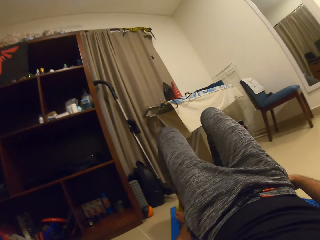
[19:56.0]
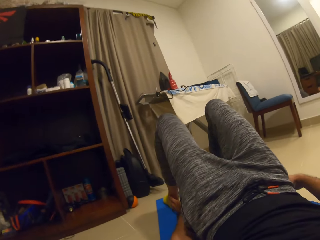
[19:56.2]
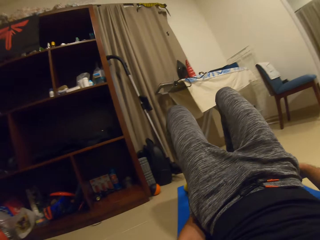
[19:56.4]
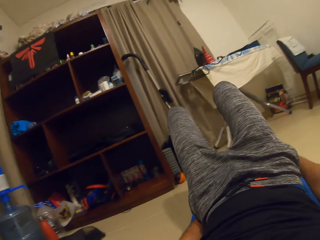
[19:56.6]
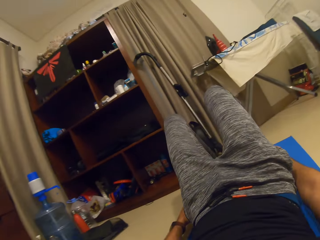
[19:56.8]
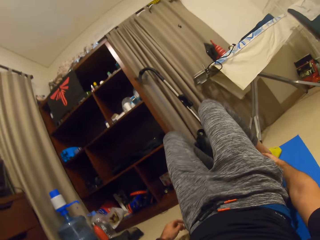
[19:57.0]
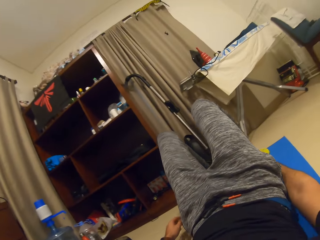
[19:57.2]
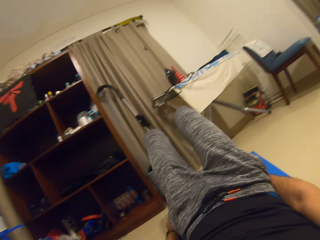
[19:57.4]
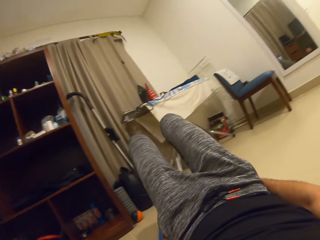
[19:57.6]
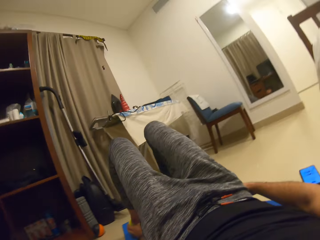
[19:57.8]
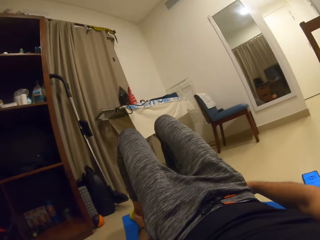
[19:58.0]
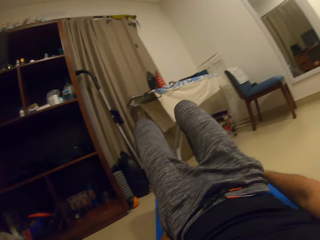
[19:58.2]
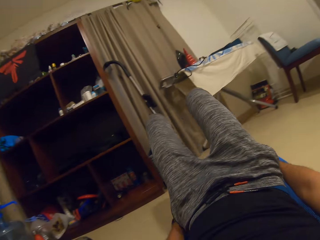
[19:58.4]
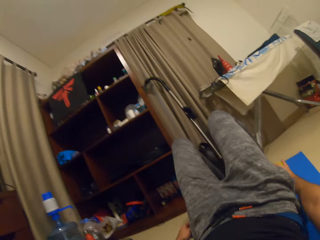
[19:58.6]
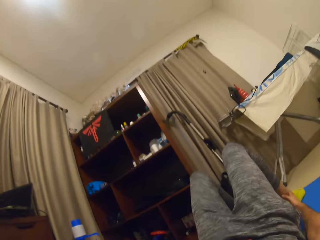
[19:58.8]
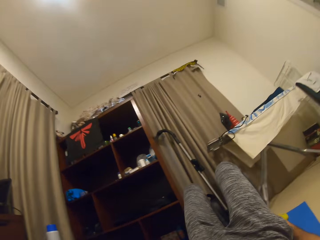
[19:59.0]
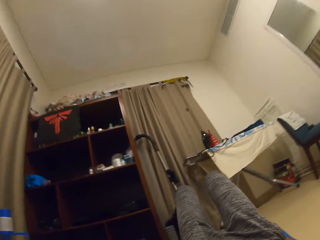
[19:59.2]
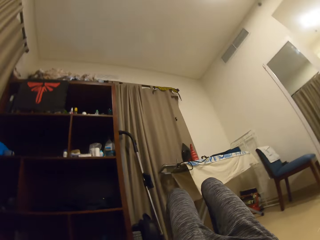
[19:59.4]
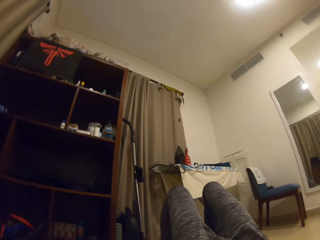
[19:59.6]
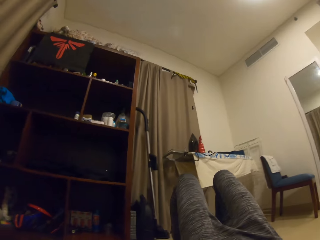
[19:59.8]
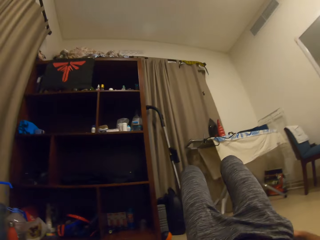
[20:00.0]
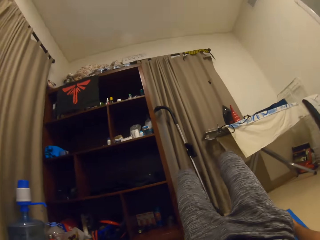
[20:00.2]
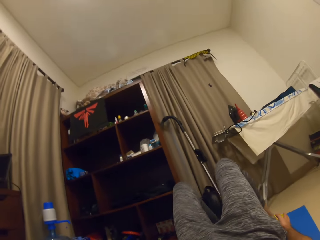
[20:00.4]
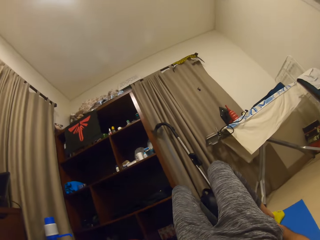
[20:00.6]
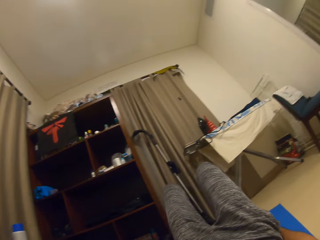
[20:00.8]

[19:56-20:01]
The camera wearer swings sideways.

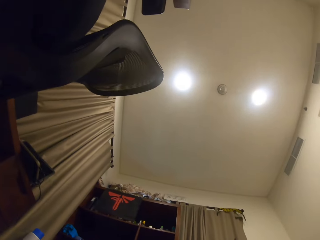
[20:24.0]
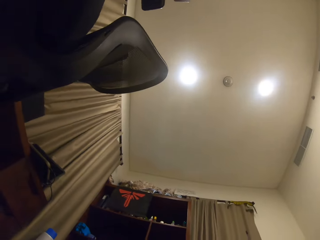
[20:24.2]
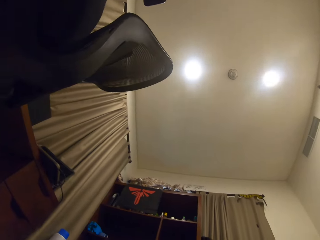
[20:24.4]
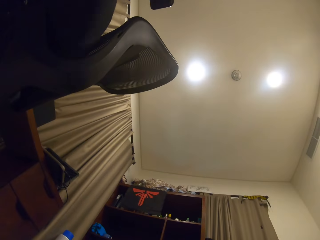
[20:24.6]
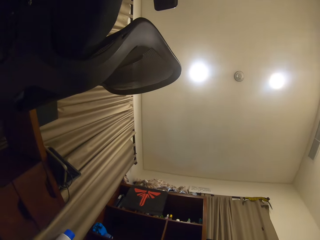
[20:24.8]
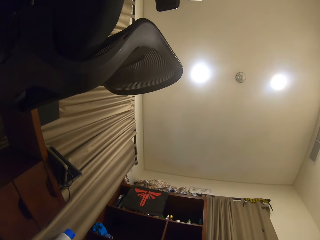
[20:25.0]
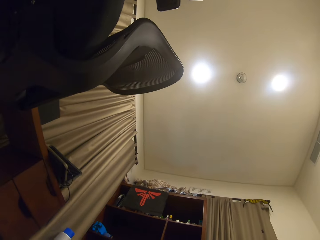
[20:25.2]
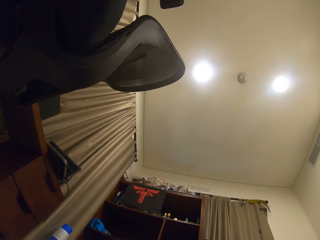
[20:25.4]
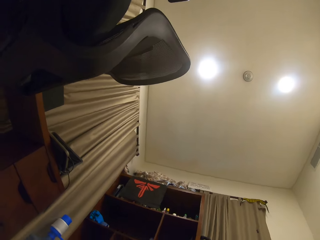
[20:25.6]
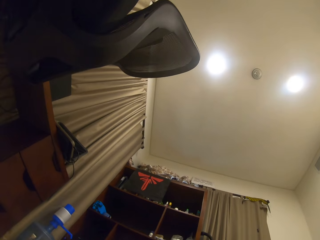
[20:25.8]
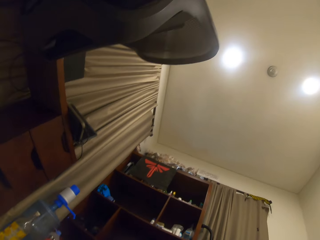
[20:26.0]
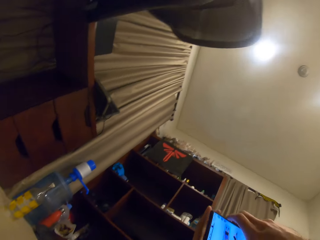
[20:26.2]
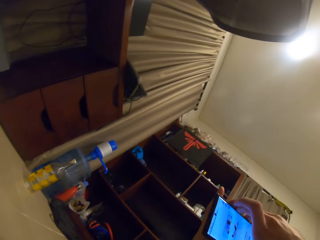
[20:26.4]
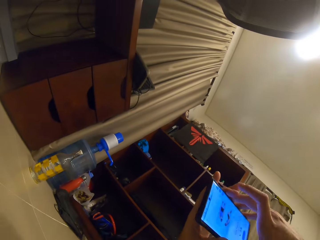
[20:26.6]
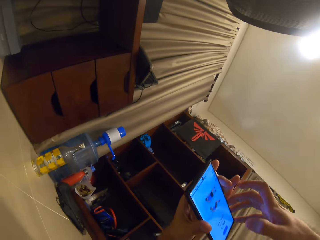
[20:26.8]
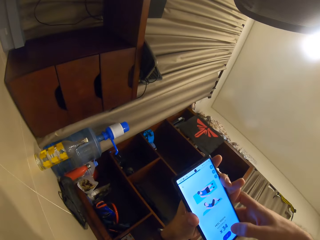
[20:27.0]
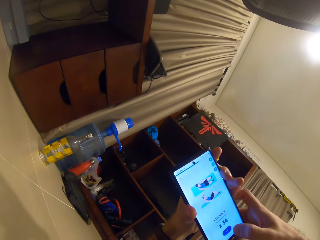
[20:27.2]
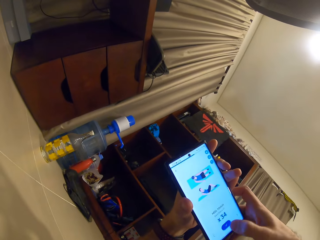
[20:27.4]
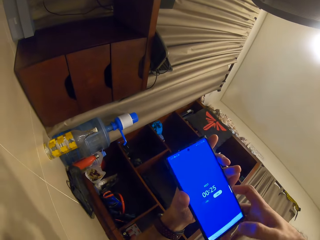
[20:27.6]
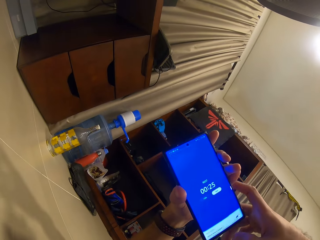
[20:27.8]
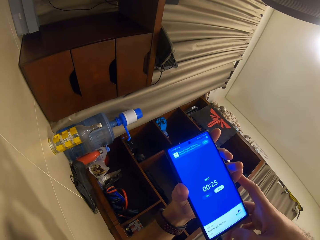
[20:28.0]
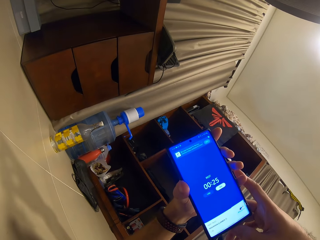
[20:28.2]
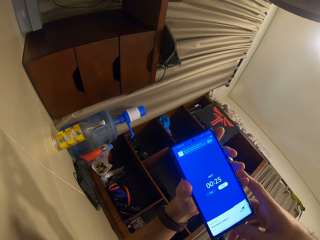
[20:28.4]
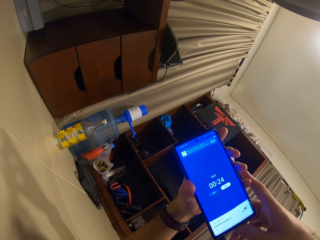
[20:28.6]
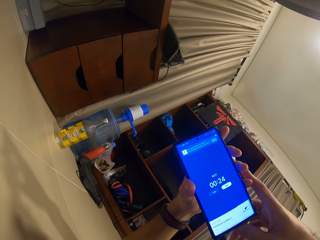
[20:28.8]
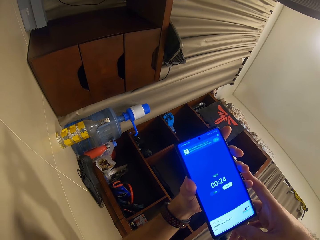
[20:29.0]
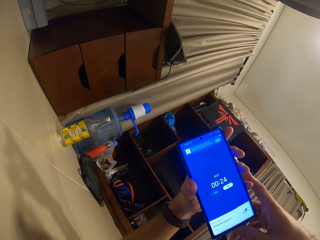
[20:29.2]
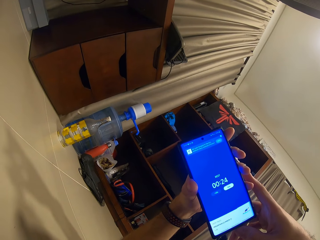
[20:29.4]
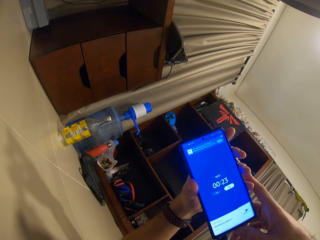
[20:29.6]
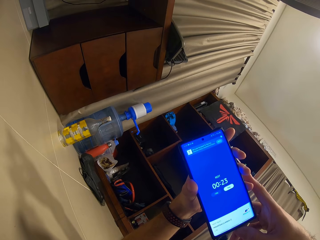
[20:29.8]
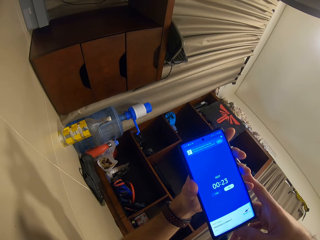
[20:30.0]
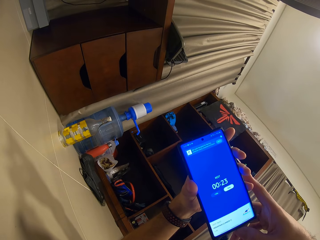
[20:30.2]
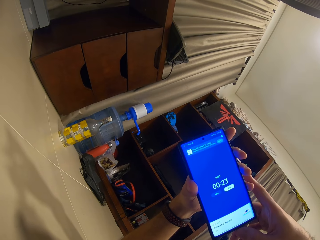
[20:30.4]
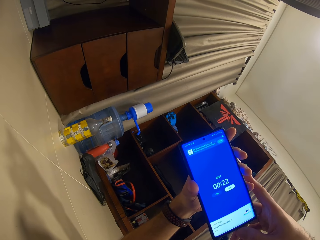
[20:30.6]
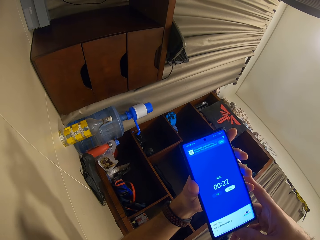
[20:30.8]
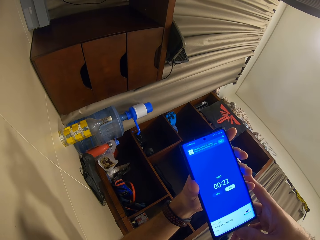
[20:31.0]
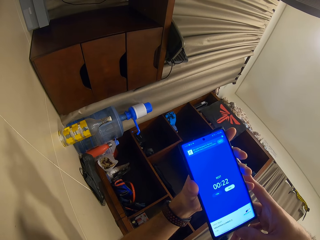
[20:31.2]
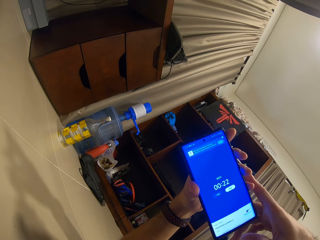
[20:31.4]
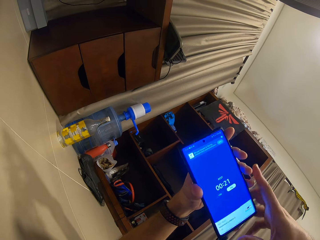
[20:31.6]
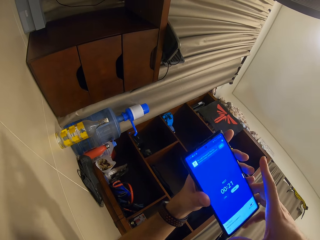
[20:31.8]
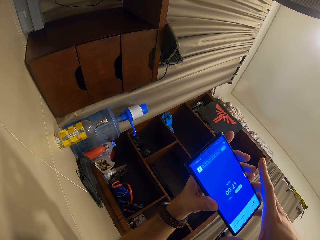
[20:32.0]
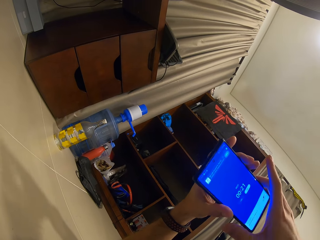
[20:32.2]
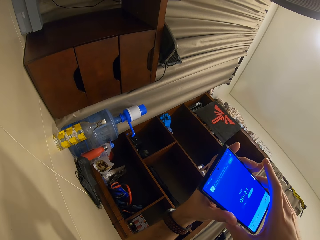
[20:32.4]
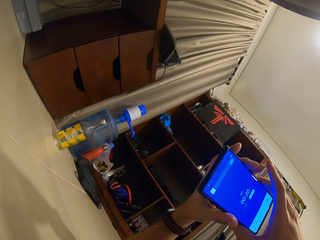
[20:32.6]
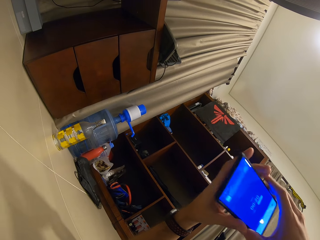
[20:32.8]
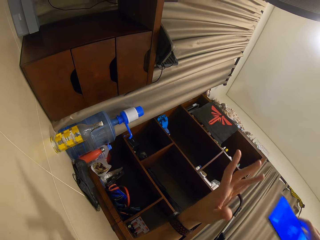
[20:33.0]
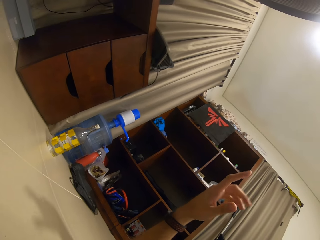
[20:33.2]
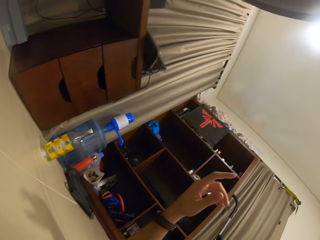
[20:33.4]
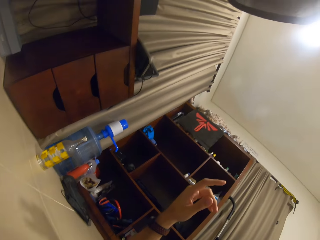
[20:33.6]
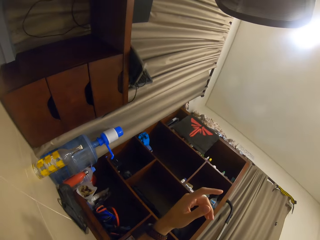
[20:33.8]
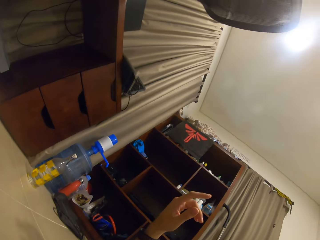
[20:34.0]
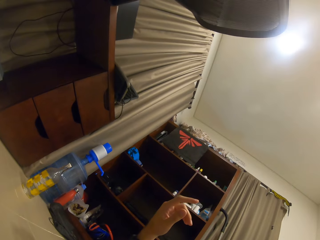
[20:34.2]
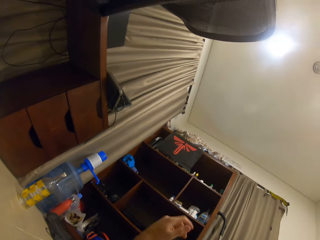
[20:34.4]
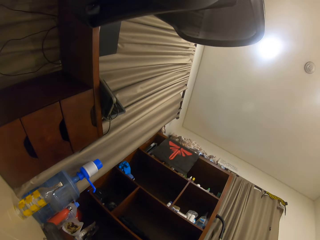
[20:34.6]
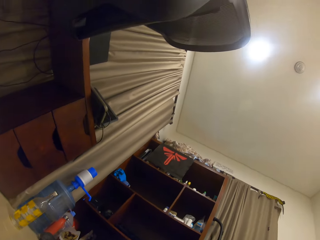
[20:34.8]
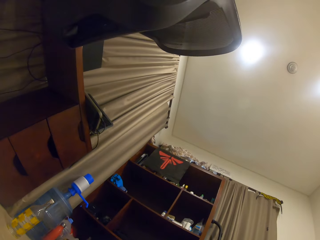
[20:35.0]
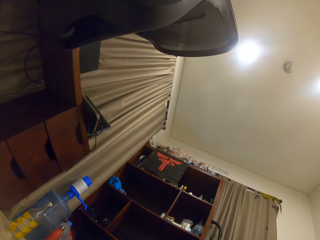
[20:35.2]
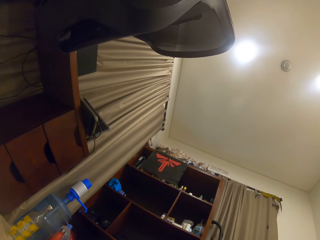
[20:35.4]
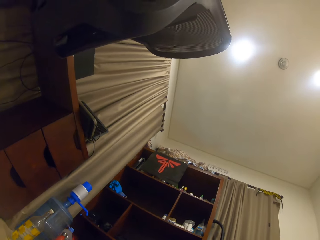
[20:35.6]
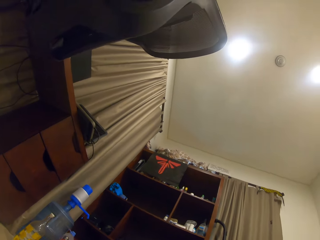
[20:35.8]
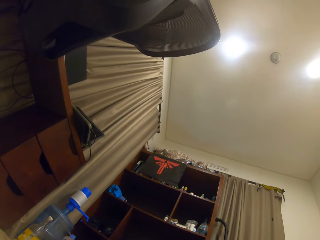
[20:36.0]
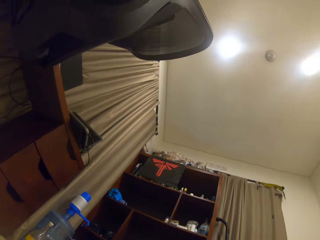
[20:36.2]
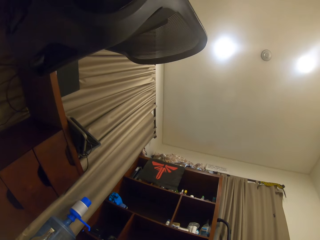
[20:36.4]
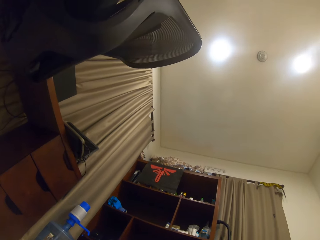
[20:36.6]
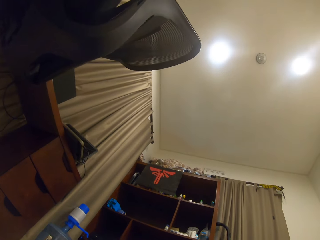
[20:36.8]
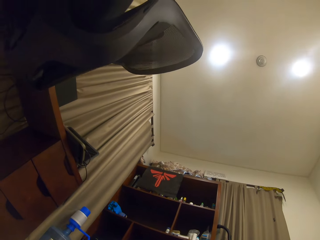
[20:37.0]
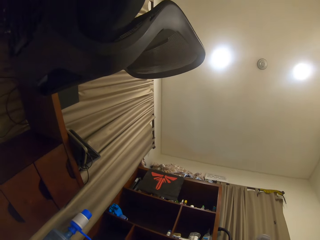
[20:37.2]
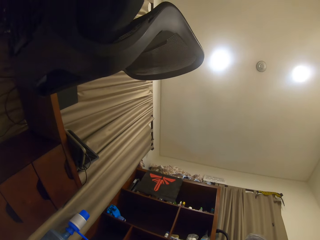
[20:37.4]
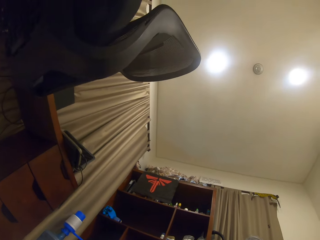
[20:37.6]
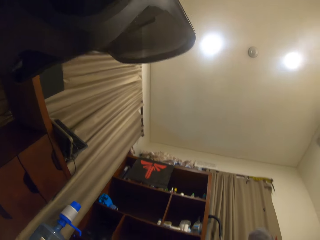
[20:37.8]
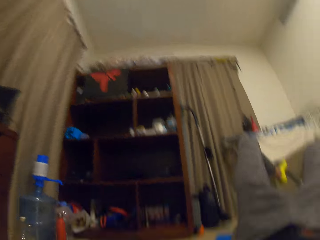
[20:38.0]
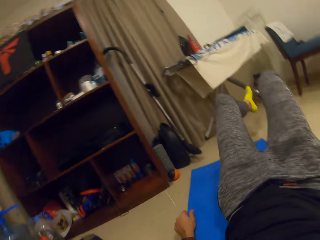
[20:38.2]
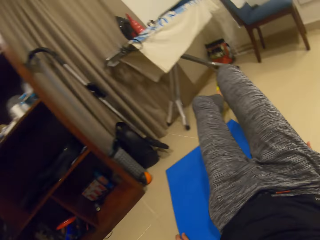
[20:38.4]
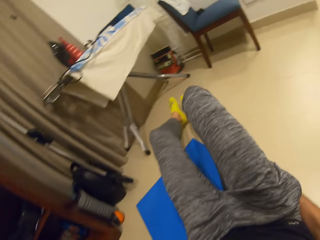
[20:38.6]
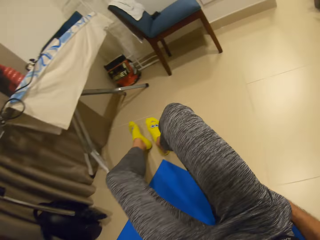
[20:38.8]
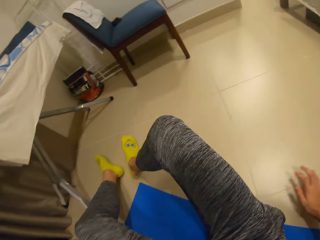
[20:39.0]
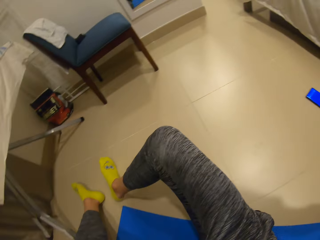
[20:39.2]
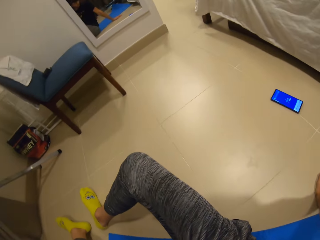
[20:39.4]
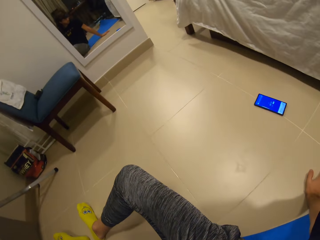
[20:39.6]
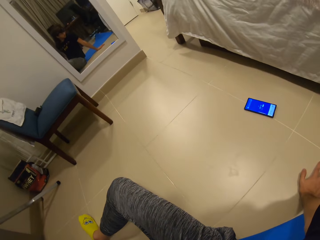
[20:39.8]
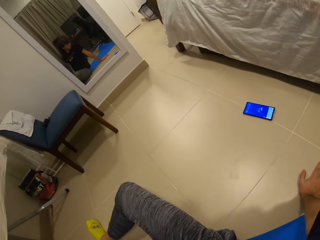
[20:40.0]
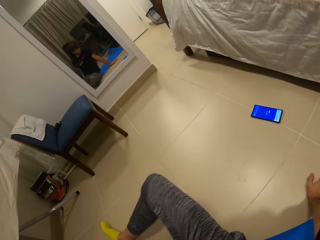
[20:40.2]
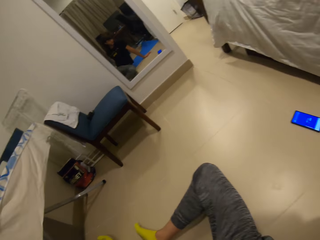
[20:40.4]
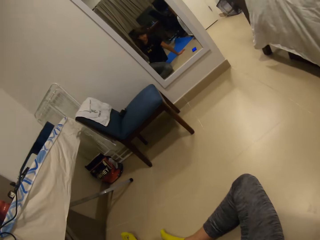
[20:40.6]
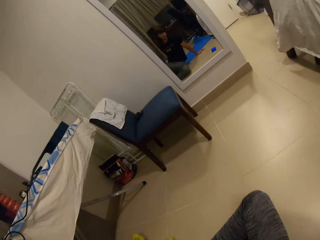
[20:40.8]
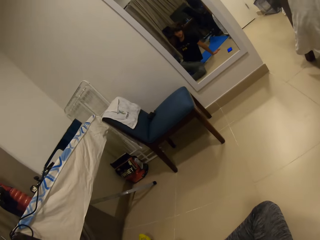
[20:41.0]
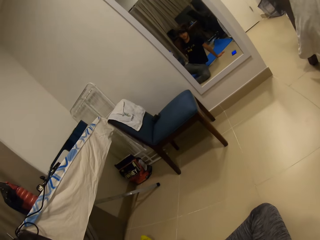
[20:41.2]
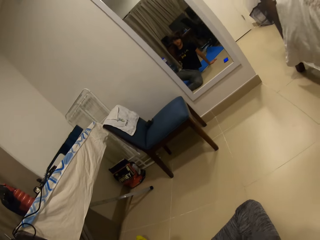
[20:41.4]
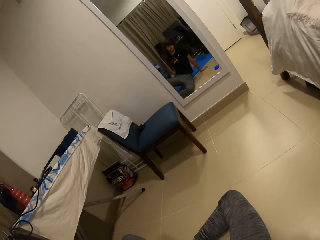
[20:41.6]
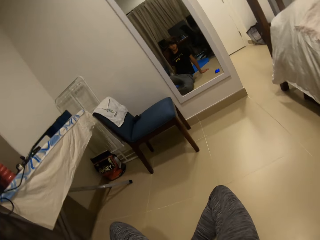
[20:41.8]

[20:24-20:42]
The camera wearer operates his phone. He looks at the phone. He drops the phone. He puts the phone away. He stretches on the carpet.
